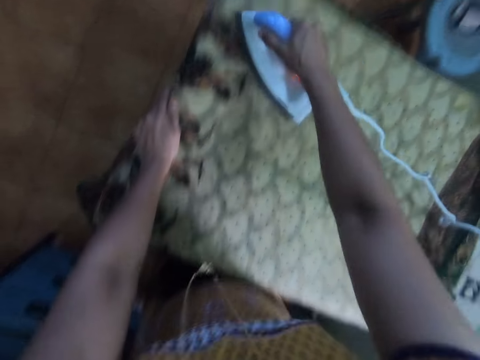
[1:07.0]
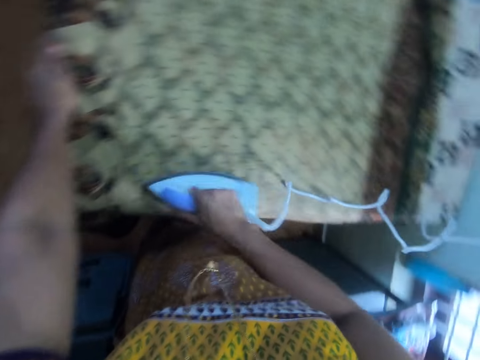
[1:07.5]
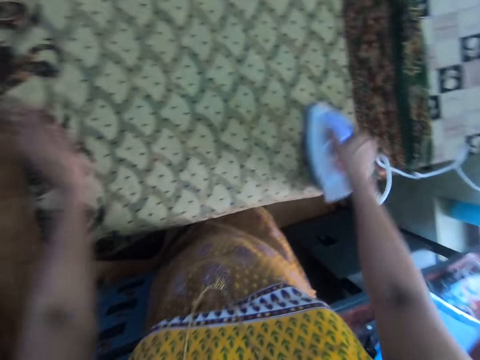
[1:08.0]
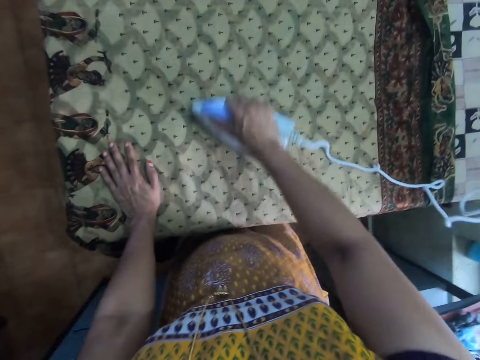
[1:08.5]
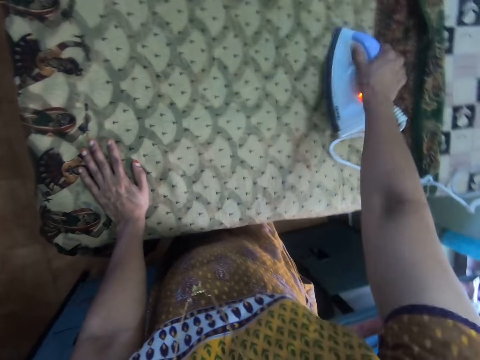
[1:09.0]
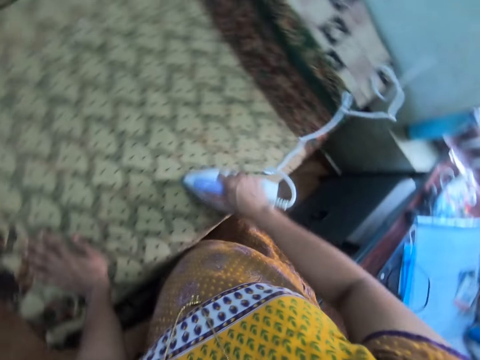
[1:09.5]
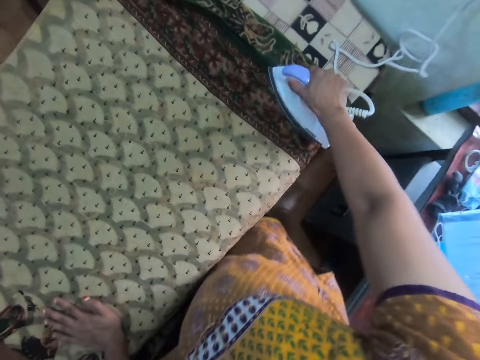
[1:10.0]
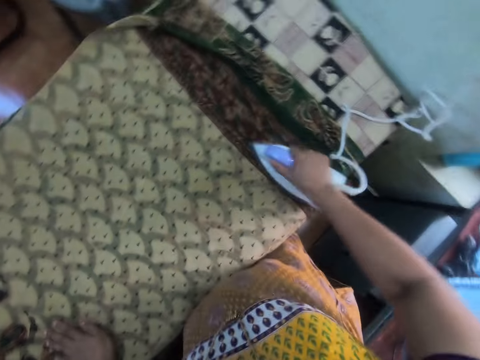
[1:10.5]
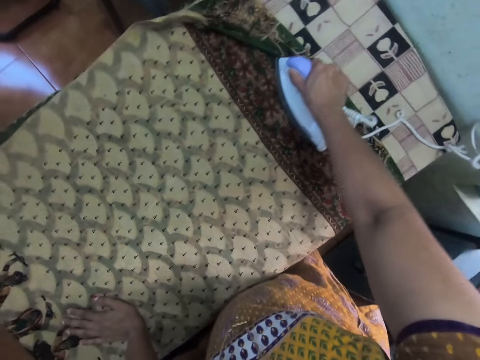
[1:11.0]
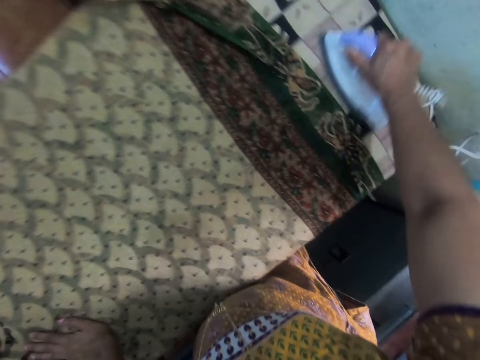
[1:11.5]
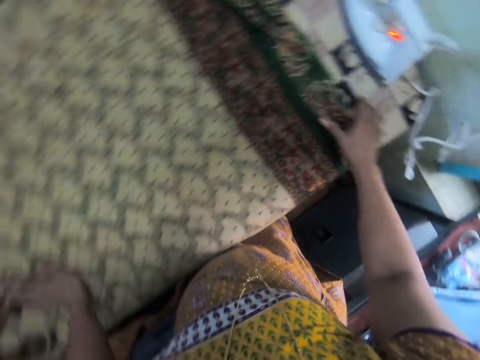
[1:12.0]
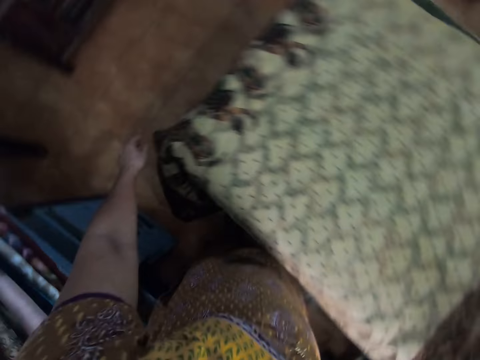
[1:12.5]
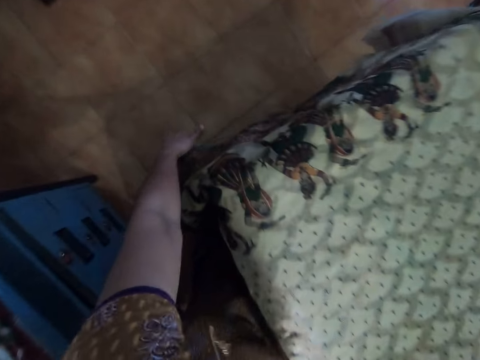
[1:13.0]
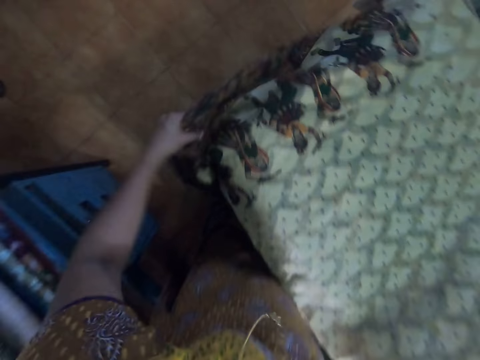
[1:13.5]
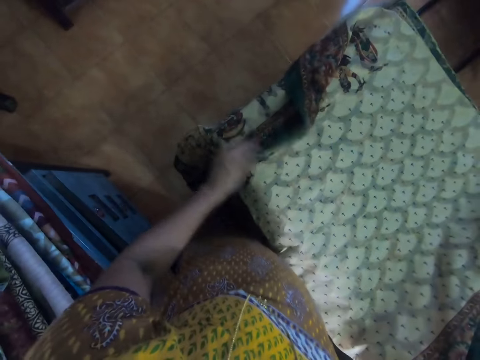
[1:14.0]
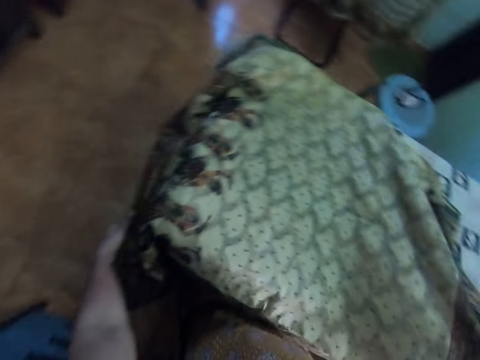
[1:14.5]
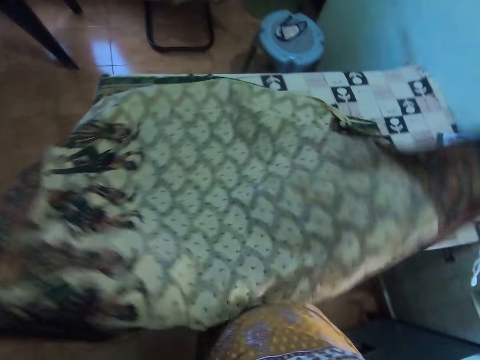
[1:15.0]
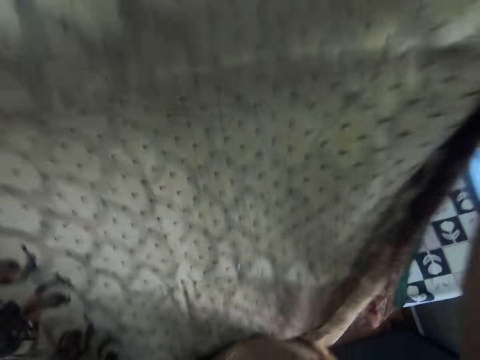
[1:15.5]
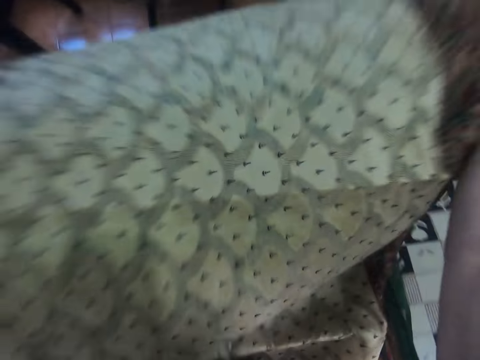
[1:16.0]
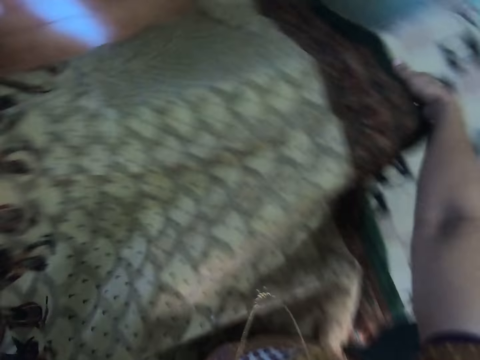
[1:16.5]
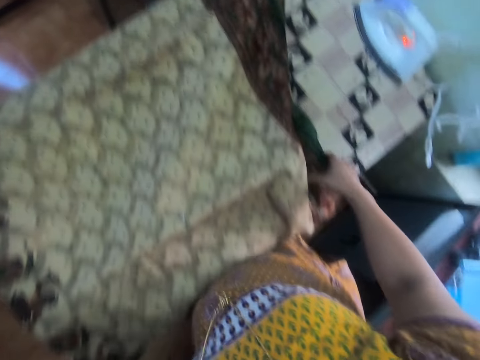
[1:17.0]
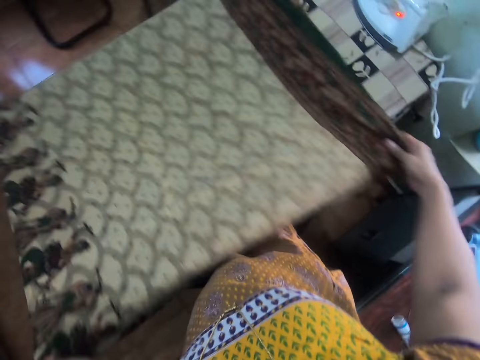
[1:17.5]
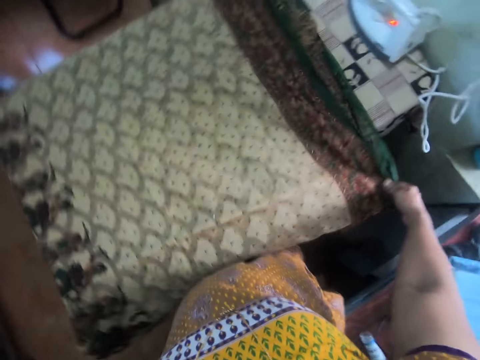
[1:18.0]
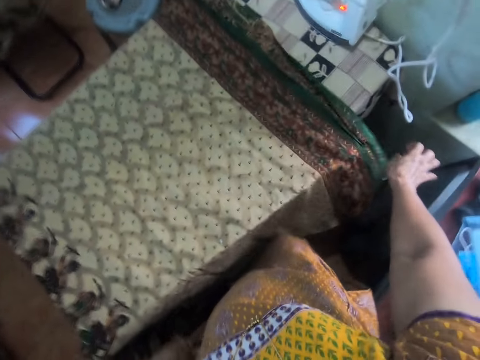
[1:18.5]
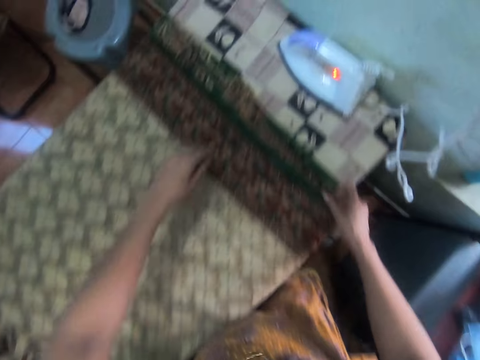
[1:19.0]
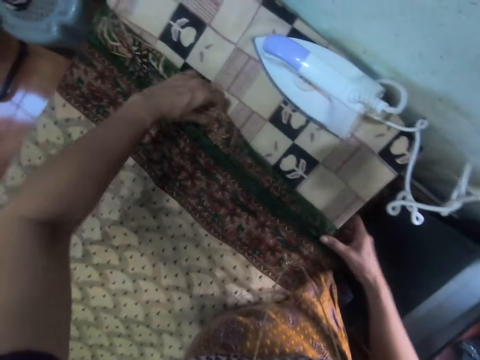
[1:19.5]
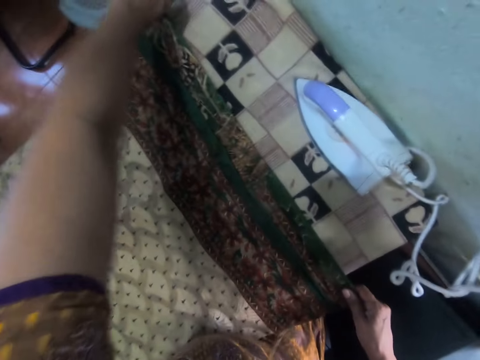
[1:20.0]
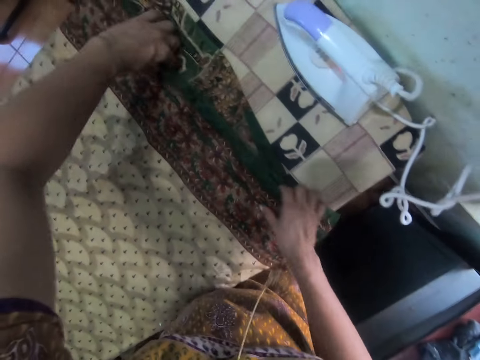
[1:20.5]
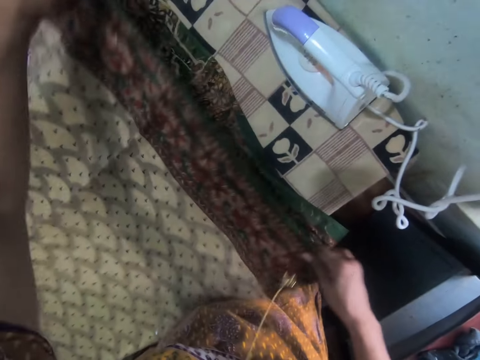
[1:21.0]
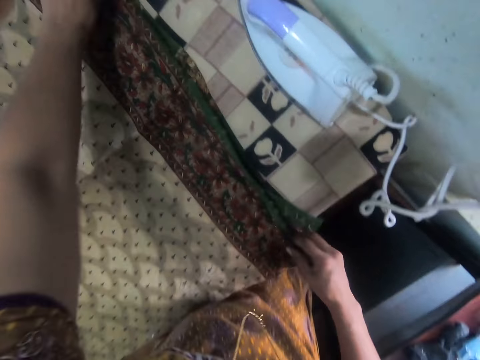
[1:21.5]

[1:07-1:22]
The camera wearer places the iron box on the ironing board. She holds the saree with both her hands. She folds a part of the saree. She unfolds a part of the saree. She picks up the saree. She straightens the fabric on the table. She places the saree on the ironing board. She pulls the saree towards herself. She aligns the saree.

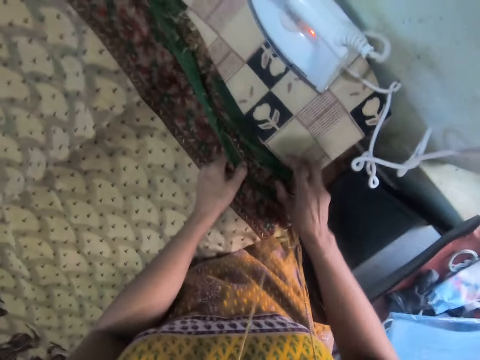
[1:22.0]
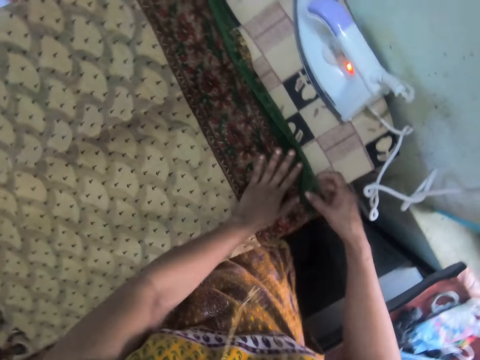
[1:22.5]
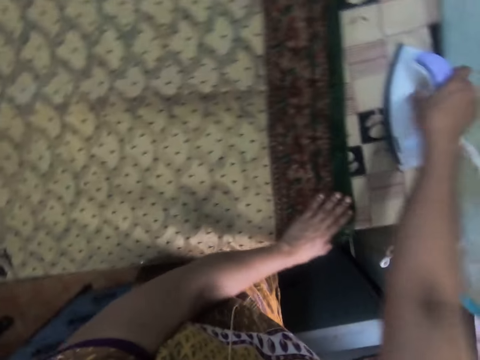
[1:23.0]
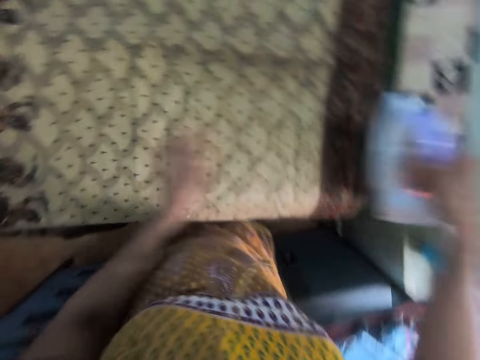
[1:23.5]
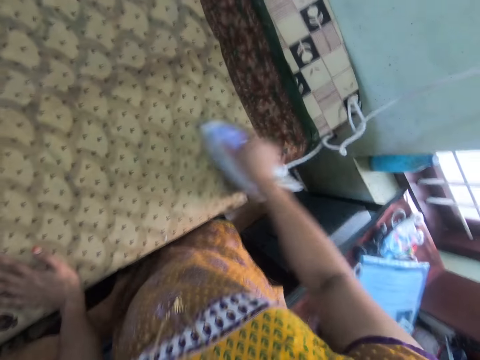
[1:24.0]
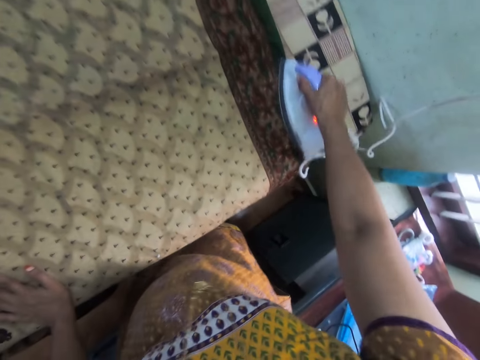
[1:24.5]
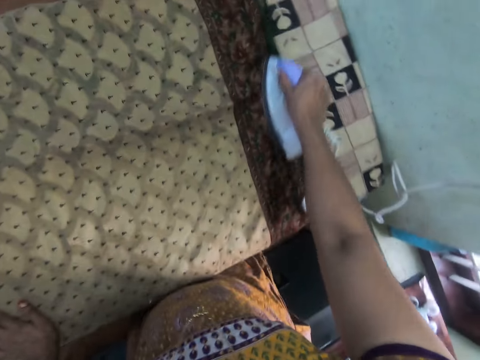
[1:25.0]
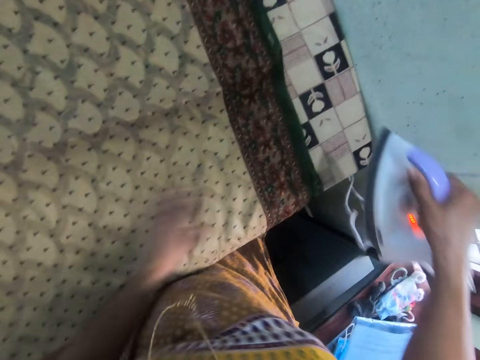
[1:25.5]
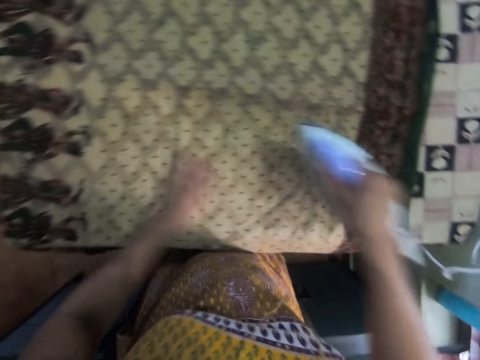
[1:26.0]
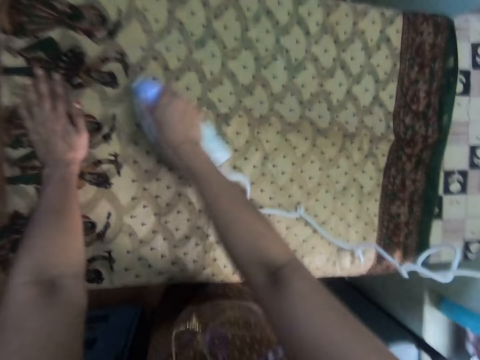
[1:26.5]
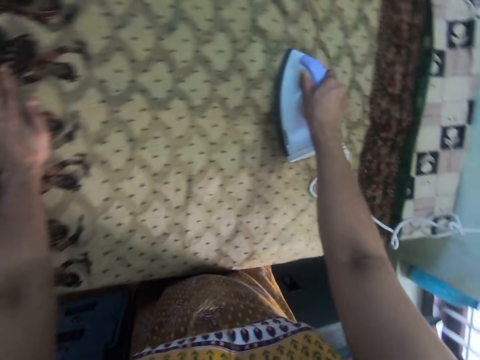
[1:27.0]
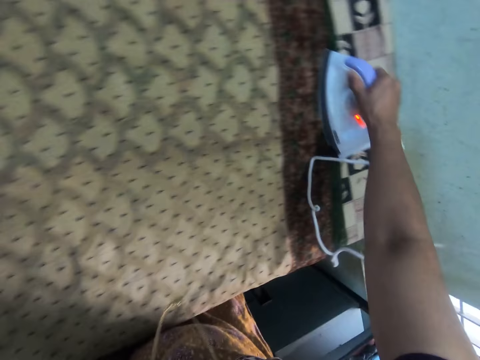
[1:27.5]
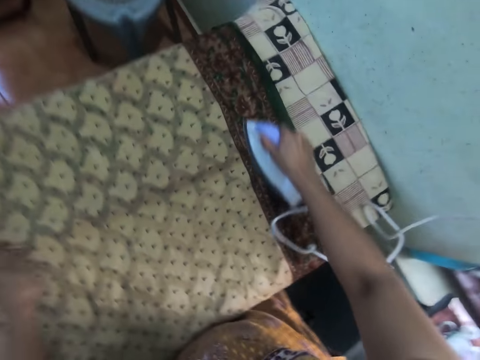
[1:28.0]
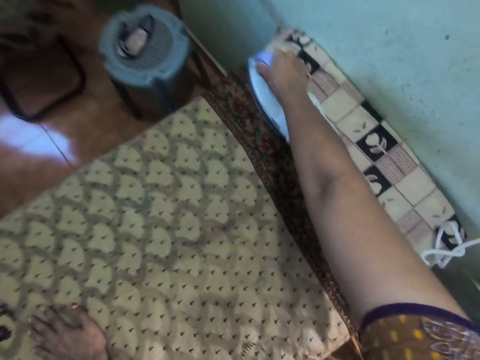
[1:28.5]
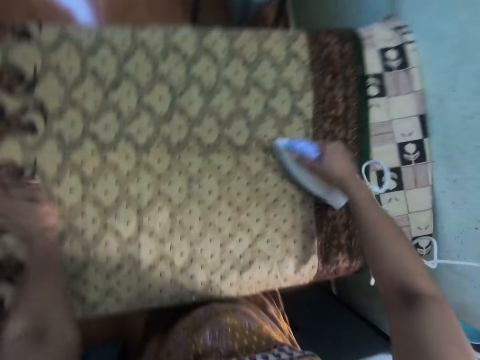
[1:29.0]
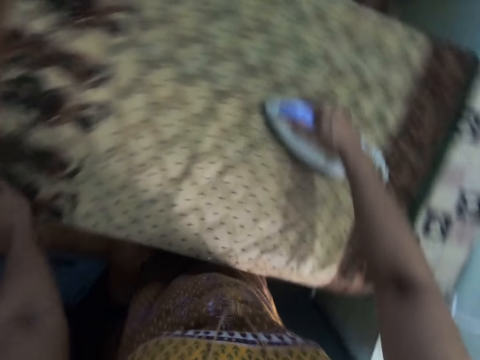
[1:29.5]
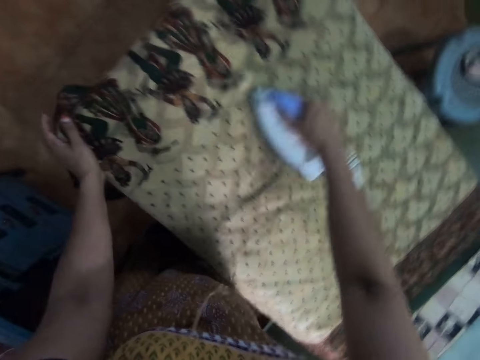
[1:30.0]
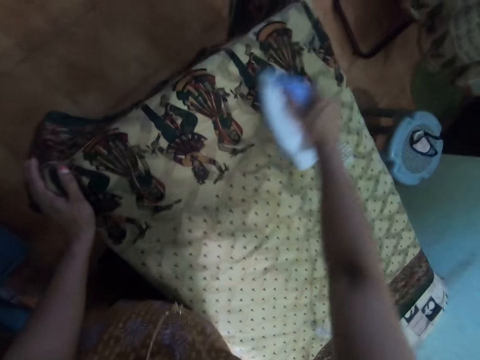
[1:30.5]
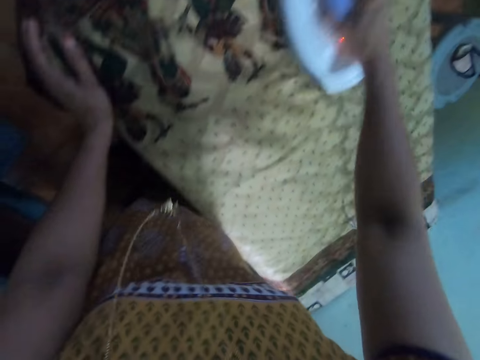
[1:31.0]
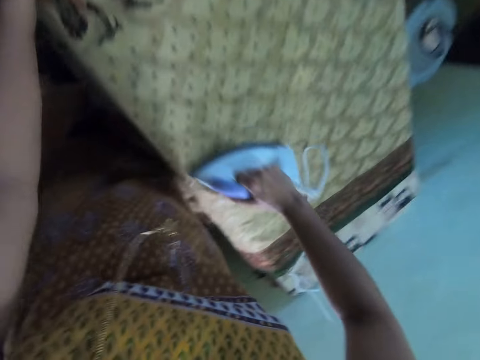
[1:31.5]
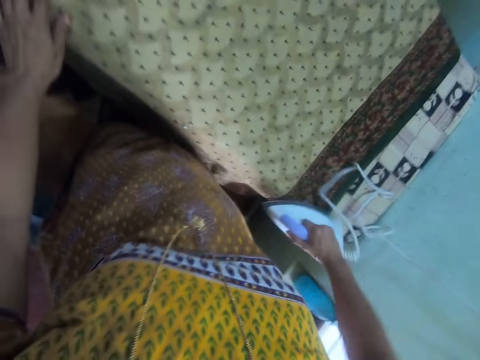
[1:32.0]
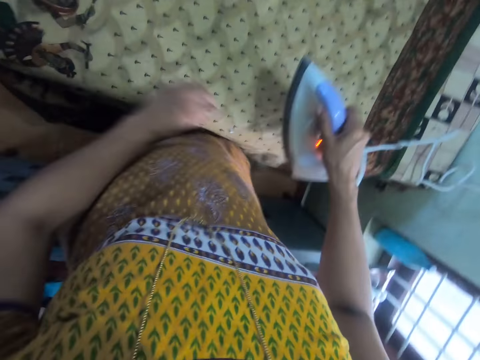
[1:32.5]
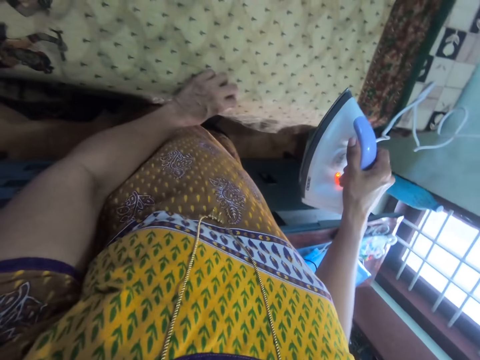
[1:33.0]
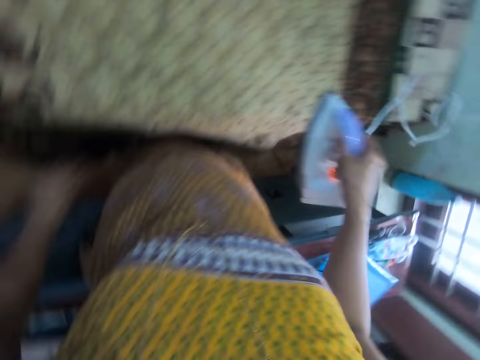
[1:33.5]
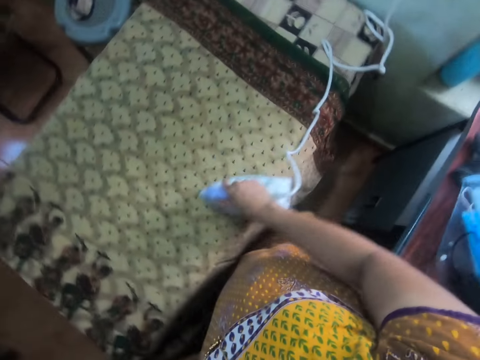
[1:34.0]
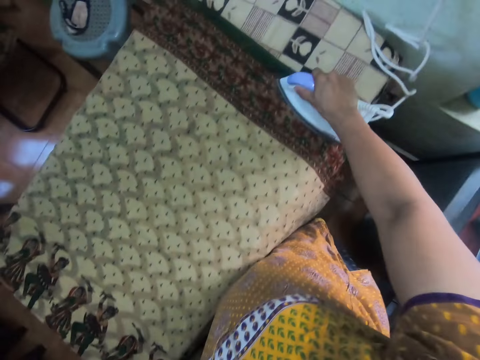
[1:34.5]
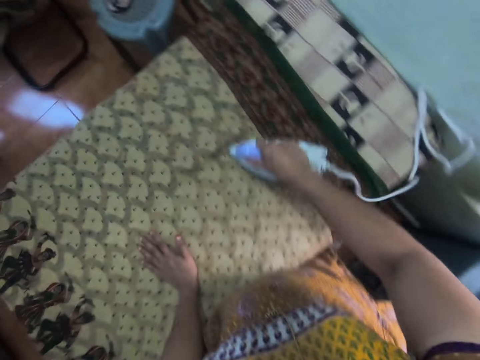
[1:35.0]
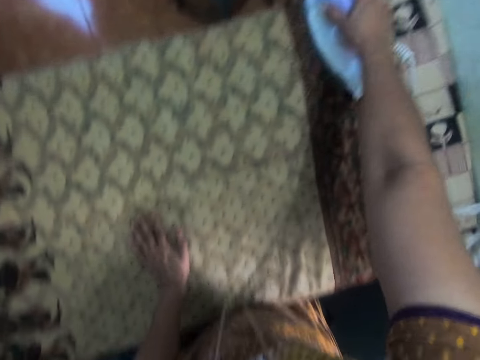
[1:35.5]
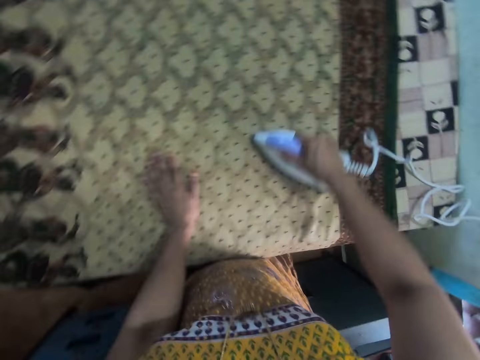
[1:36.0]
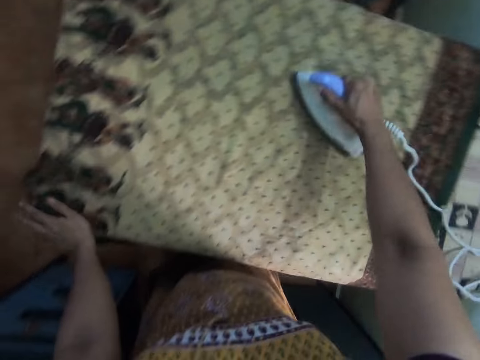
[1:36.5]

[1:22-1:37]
The camera wearer picks up the iron box from the table. She places her left hand on the saree. She places the iron box on the saree. She straightens the saree with the iron box. She removes something from the saree with her left hand. She throws something. She places the iron box on the saree. She straightens the saree with the iron box. She places her left hand on the saree. She straightens the saree with the iron box.
